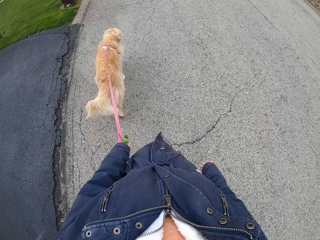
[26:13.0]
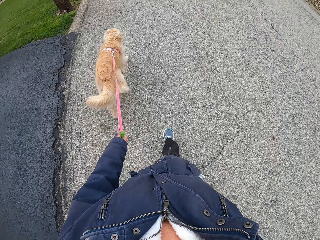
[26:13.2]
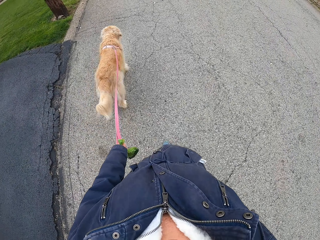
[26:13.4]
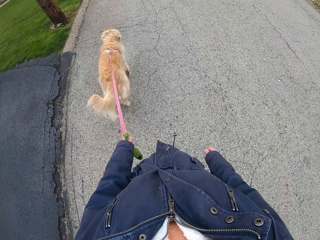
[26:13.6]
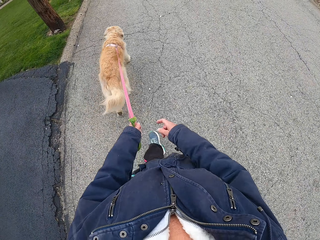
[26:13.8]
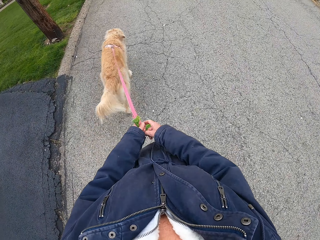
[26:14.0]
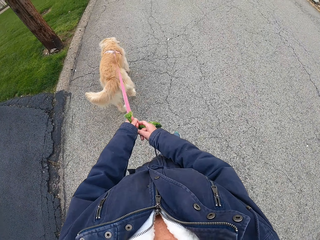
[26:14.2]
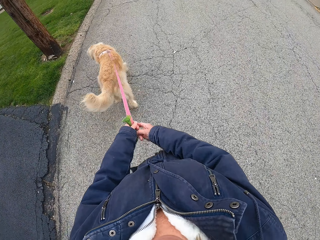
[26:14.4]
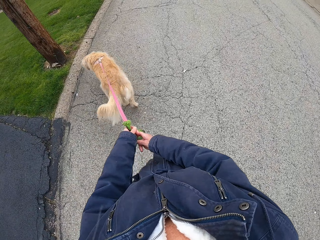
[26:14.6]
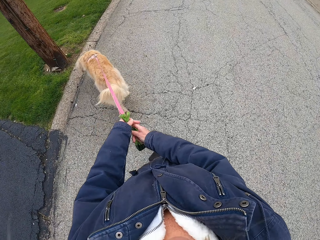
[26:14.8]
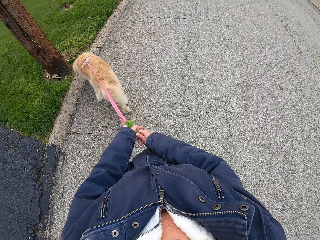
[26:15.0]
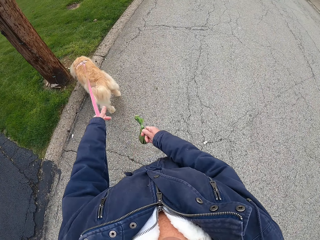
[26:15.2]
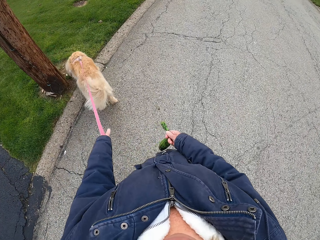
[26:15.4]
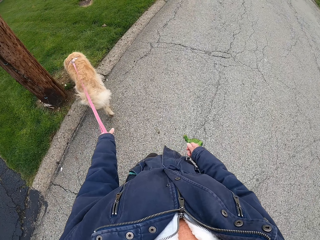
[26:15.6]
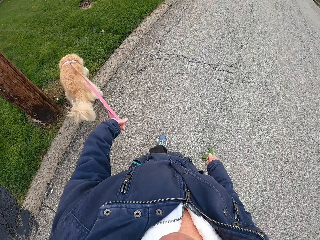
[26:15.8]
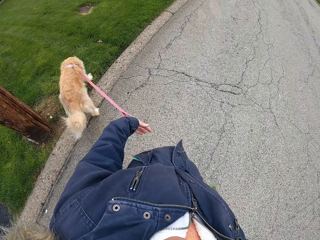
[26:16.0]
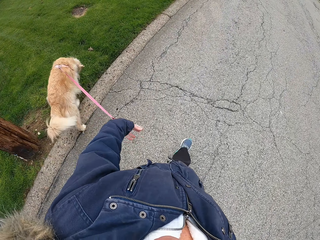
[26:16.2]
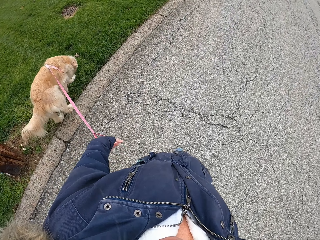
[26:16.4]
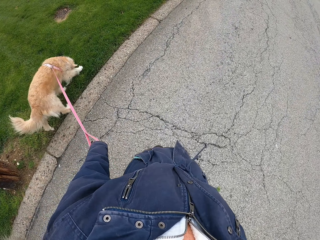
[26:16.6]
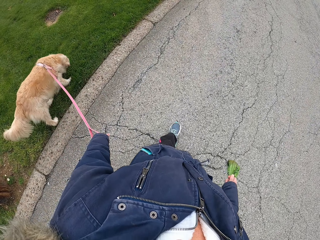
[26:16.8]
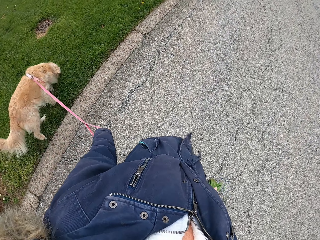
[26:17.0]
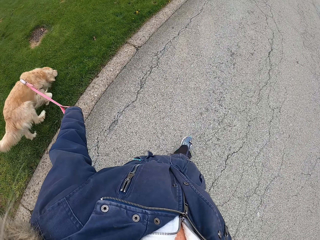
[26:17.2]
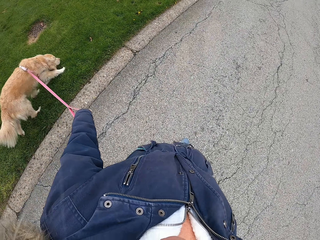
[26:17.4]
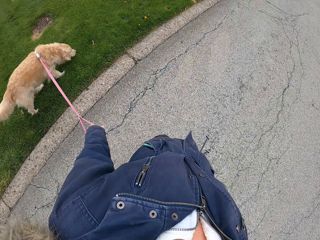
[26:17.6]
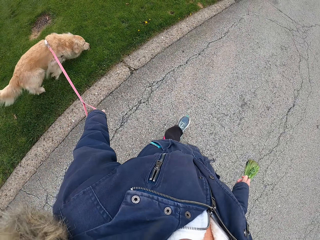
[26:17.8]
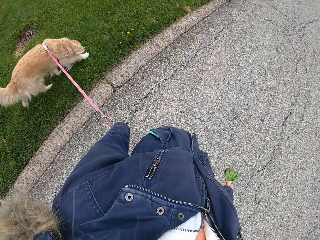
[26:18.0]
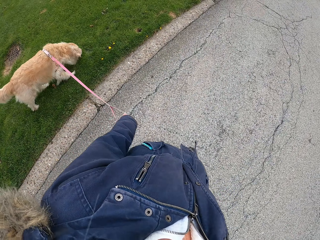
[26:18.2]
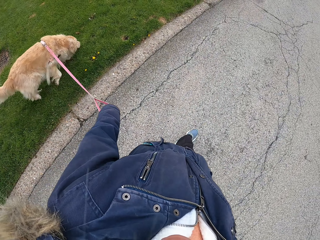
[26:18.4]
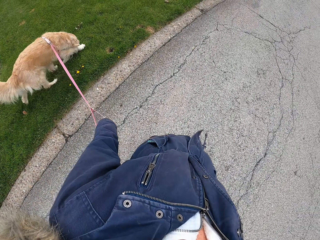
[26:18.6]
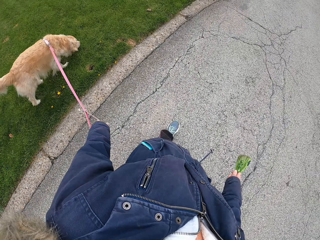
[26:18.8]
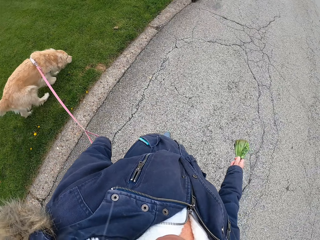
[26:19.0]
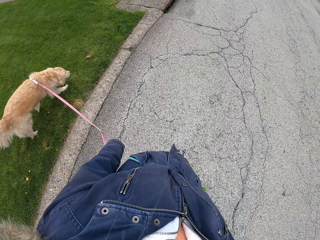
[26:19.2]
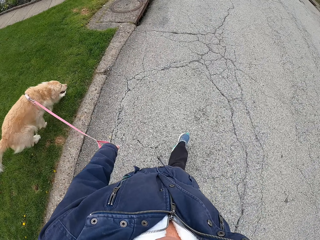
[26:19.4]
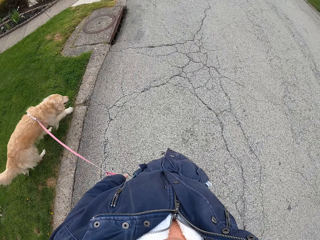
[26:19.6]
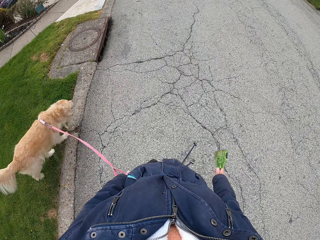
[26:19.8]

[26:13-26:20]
The camera wearer switches the polythene bag from the left to the right hand. They take the bag.

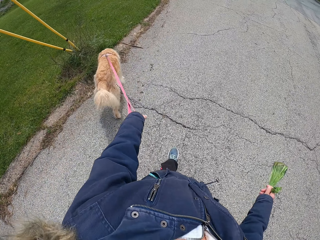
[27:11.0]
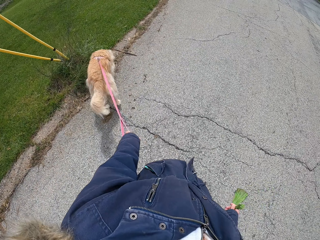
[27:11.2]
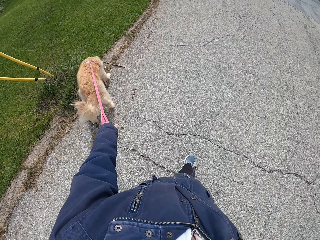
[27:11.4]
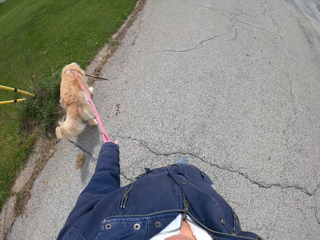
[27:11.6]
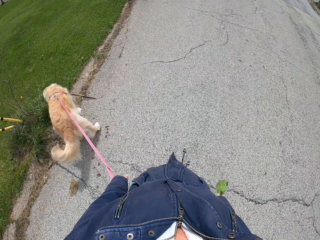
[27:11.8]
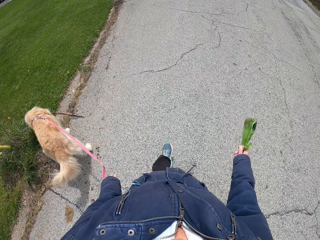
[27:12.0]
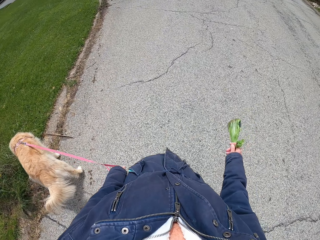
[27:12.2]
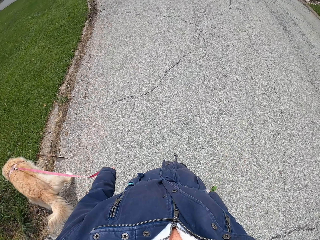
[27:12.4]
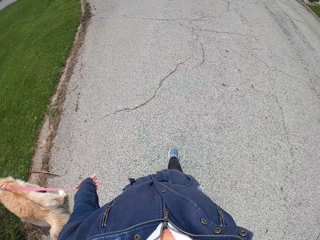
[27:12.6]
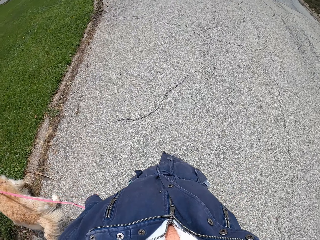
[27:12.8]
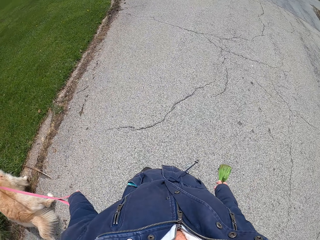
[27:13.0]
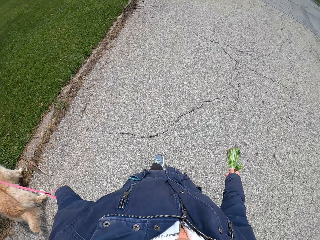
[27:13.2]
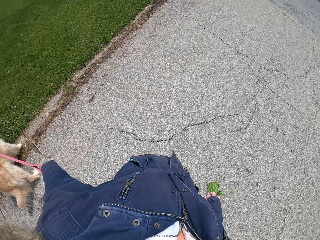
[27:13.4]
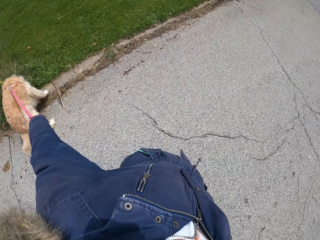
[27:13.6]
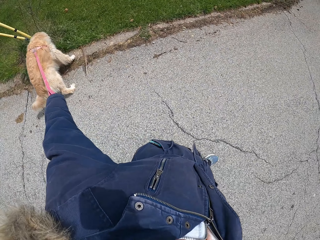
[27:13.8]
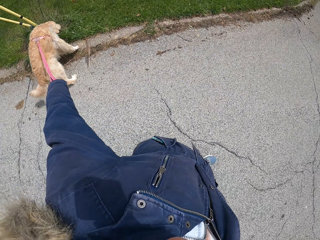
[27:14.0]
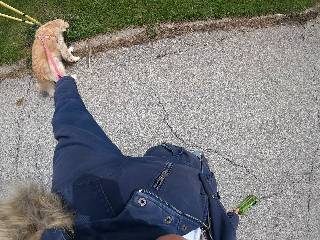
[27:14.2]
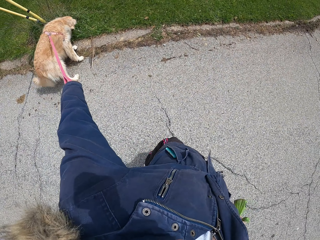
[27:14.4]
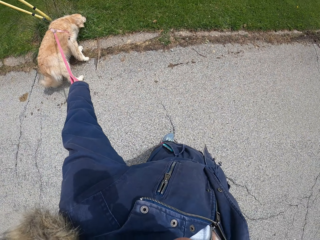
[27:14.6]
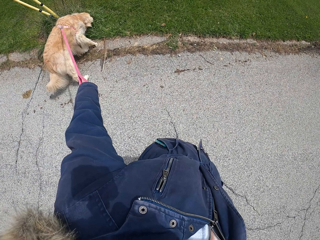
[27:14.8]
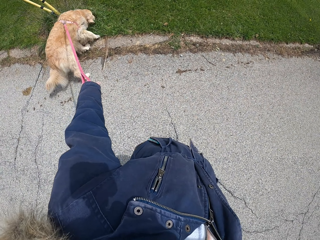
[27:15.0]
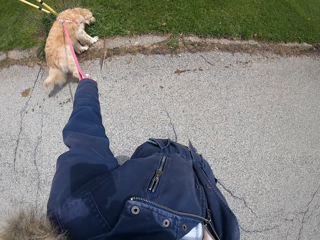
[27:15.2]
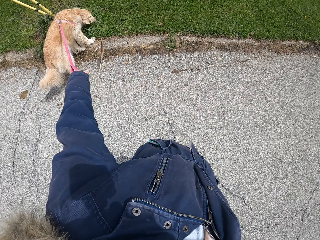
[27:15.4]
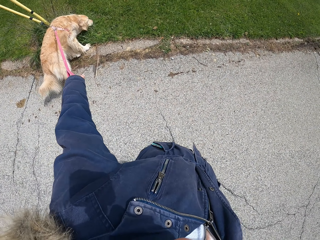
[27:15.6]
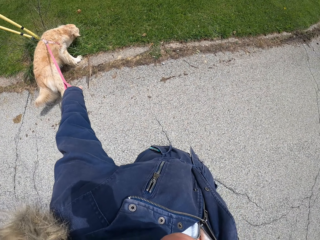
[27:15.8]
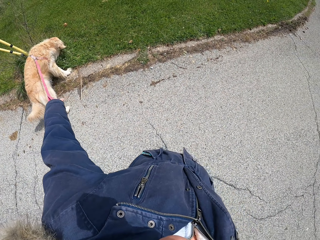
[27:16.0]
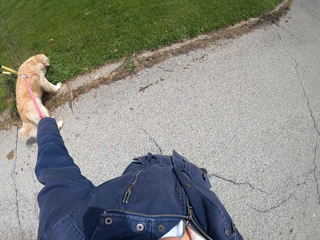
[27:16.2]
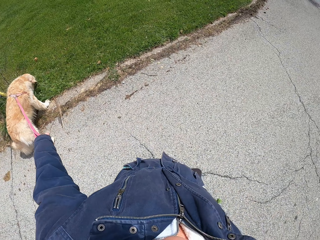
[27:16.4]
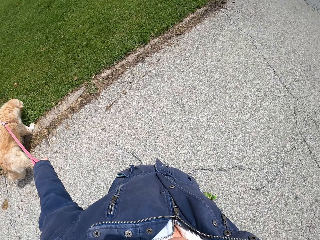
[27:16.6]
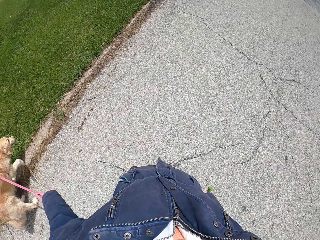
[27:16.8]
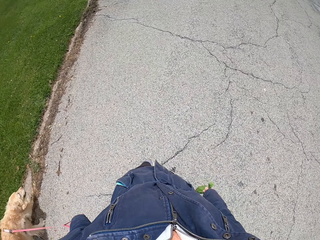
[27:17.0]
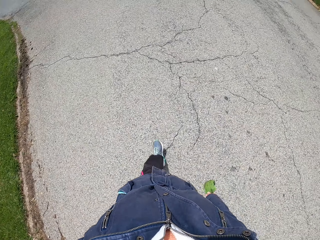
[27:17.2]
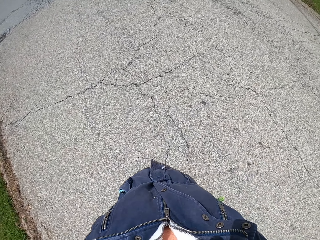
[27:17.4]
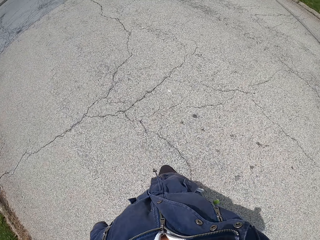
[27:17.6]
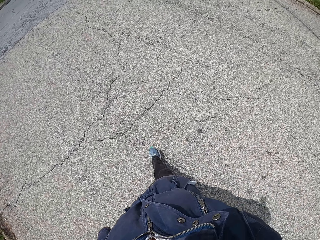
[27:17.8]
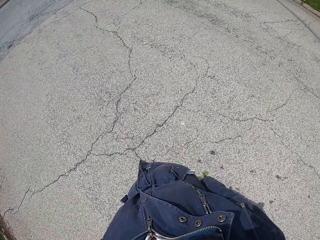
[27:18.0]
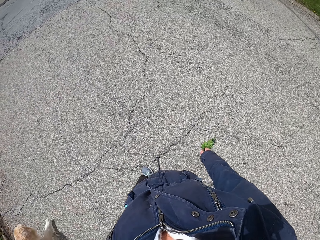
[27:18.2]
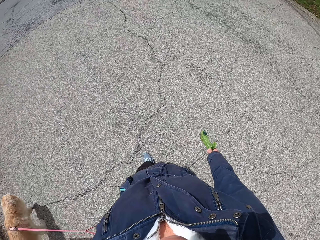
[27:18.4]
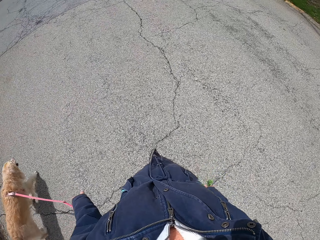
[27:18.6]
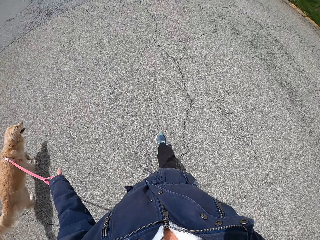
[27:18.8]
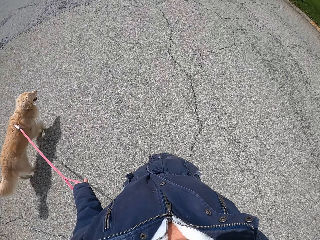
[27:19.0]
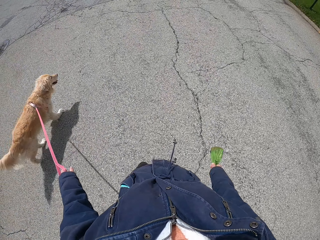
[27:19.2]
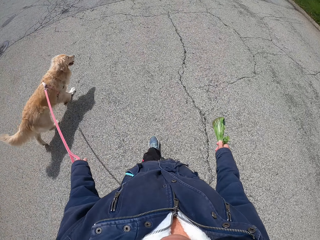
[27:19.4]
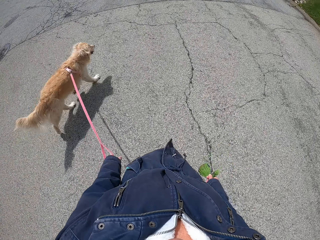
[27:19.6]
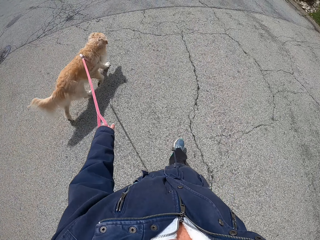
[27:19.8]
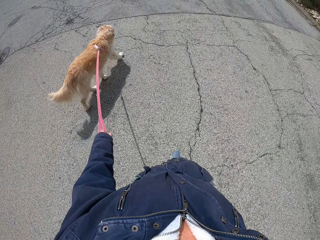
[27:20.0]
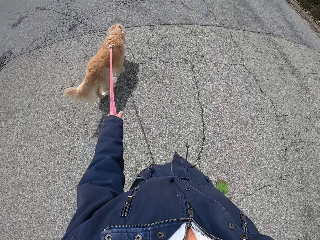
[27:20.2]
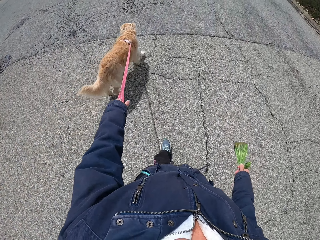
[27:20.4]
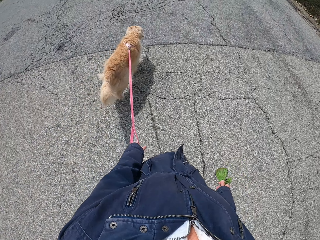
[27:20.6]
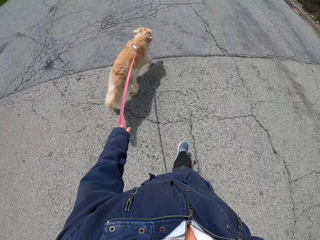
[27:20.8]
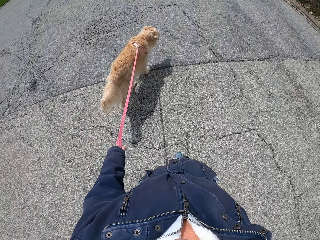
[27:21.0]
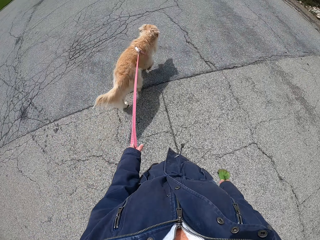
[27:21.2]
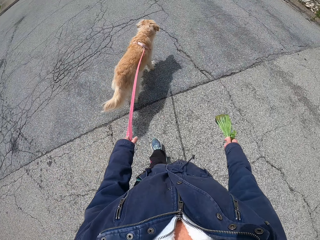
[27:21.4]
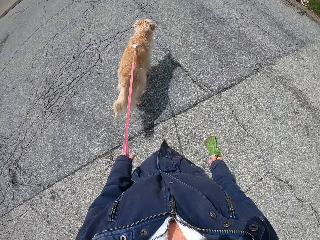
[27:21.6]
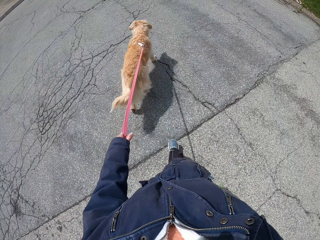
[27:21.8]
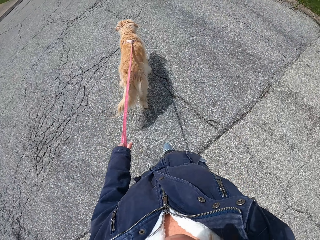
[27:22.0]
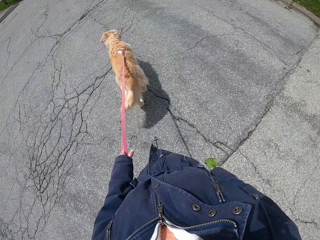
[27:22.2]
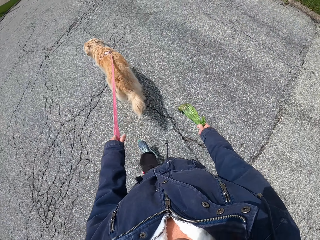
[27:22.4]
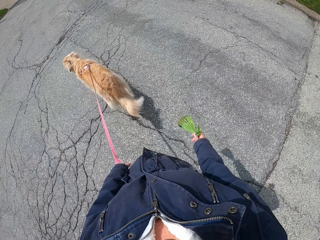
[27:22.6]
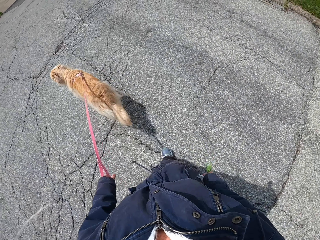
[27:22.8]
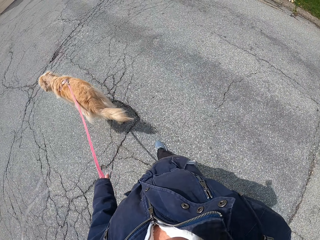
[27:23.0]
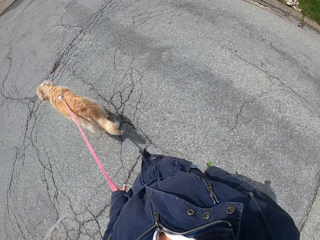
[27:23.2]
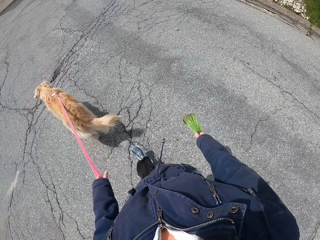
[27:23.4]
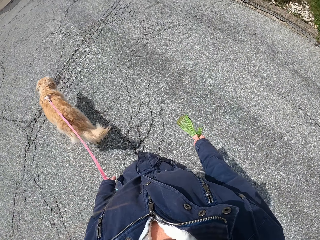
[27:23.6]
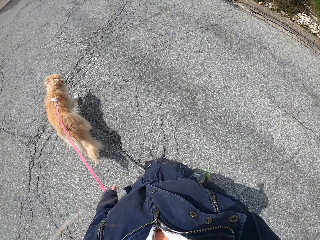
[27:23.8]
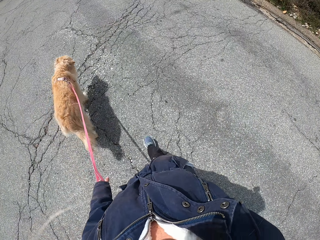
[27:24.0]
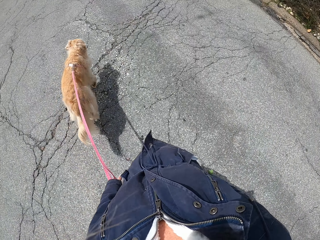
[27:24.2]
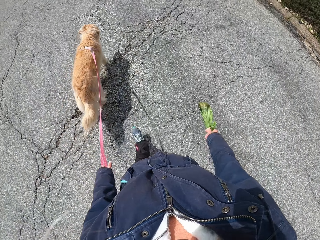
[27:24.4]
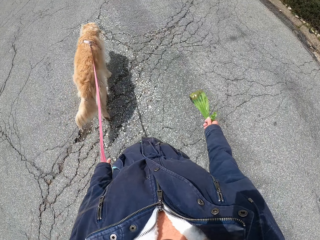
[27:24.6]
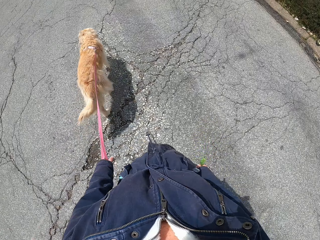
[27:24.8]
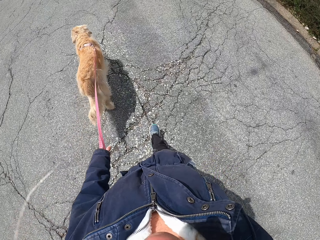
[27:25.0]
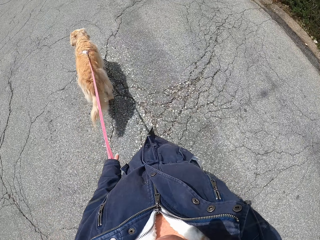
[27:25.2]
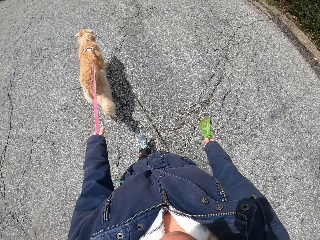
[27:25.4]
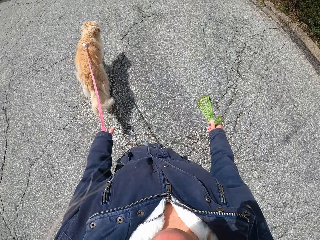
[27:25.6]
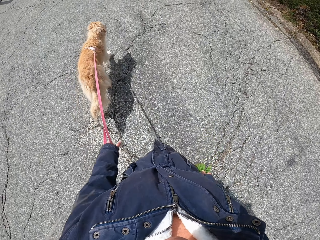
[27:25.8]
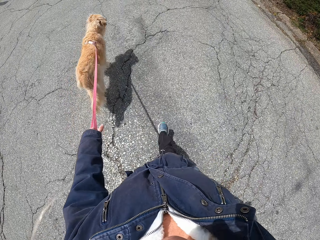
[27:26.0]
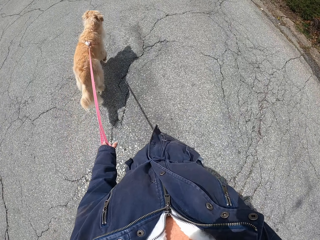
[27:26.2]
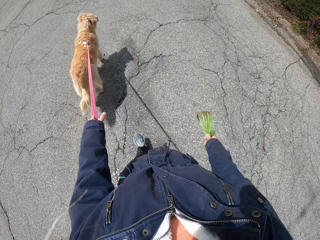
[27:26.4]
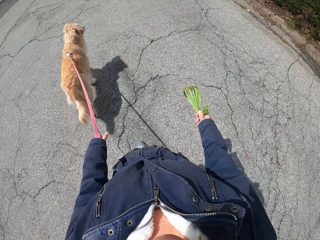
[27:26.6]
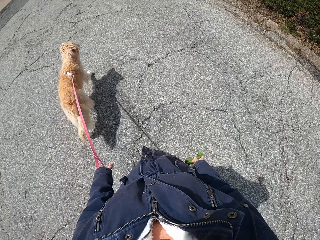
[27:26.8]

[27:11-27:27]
The camera wearer stops as the dog sniffs. They walk the dog around. They stretch the leash.
